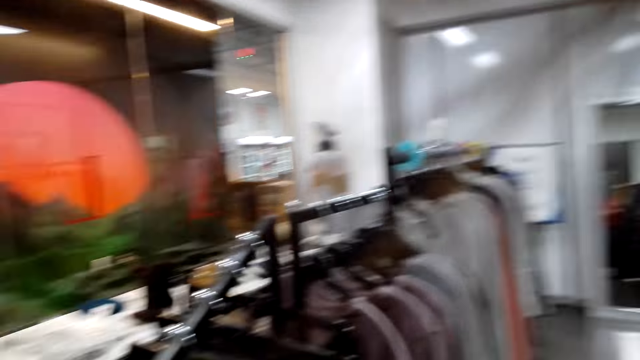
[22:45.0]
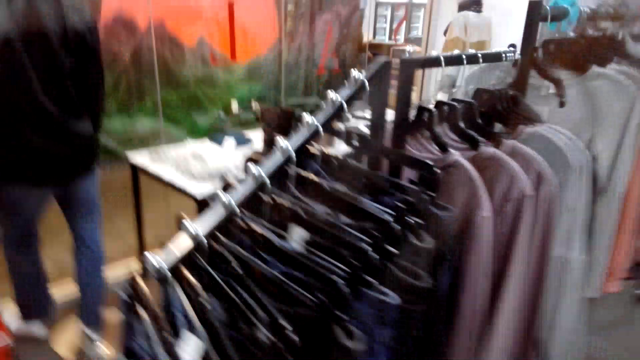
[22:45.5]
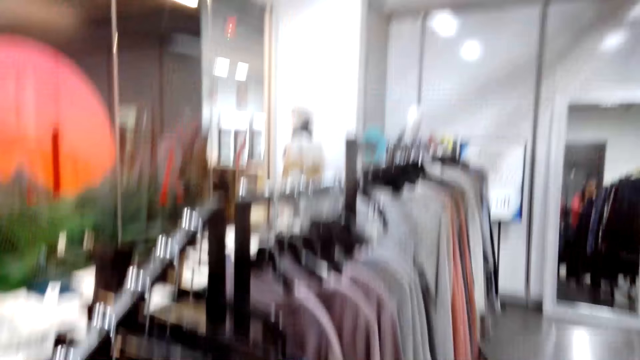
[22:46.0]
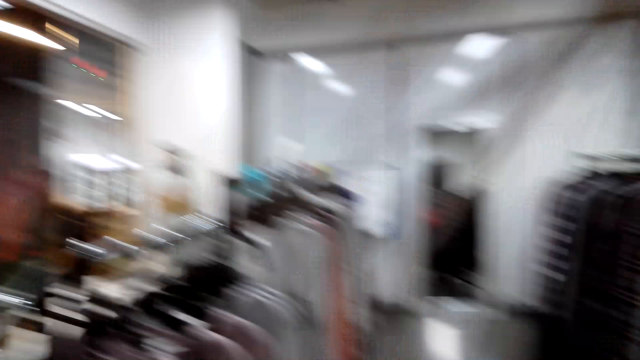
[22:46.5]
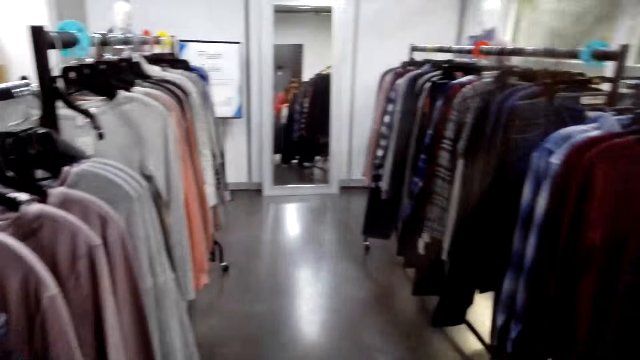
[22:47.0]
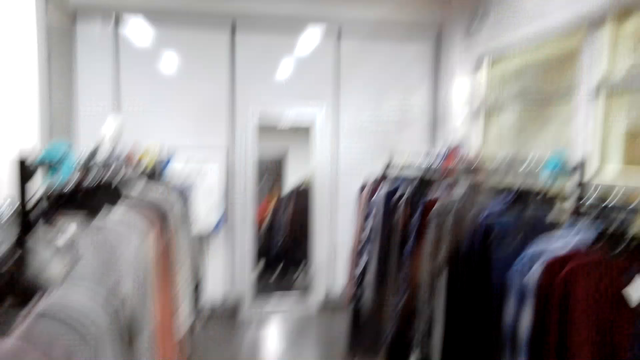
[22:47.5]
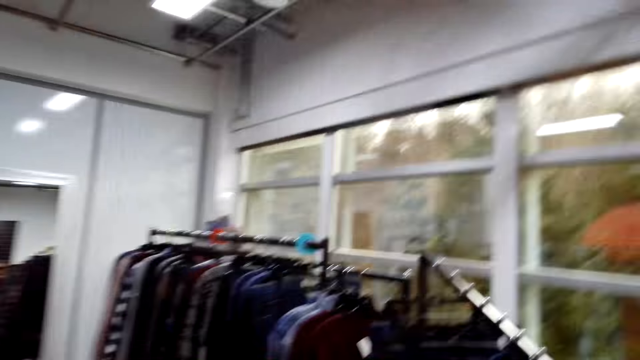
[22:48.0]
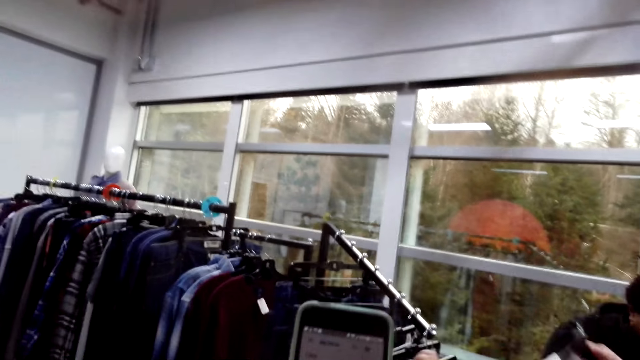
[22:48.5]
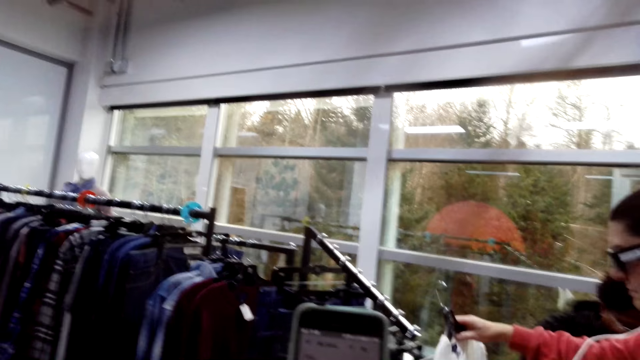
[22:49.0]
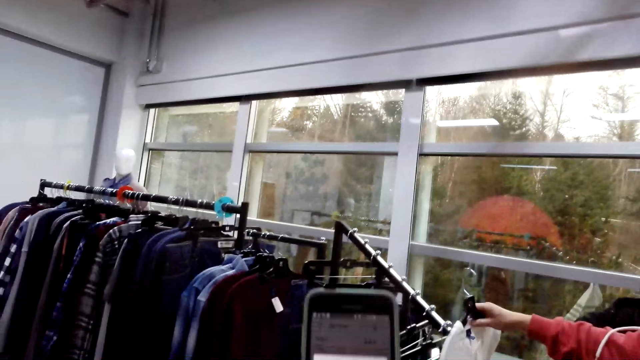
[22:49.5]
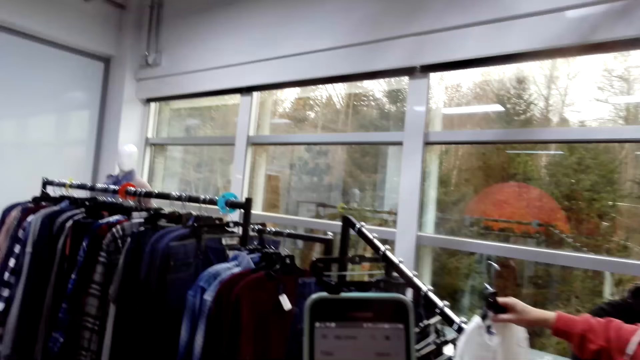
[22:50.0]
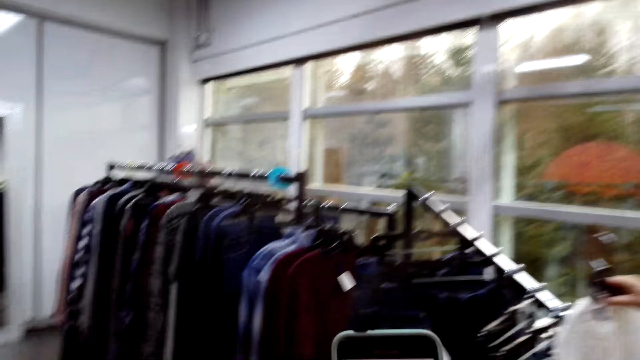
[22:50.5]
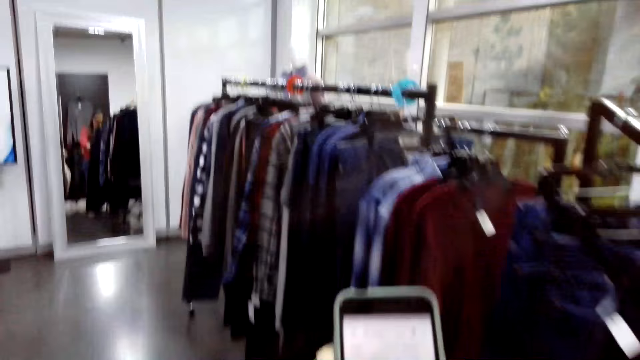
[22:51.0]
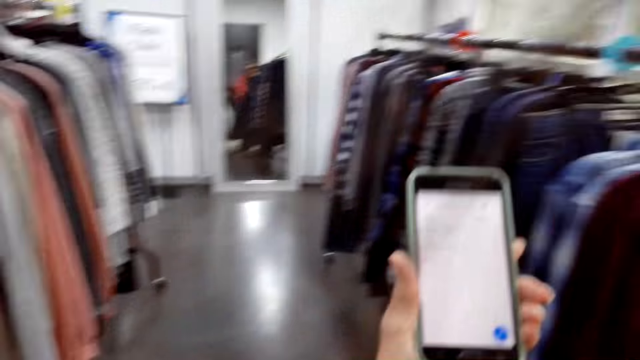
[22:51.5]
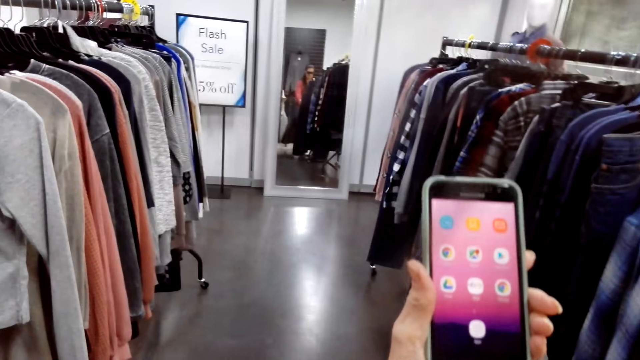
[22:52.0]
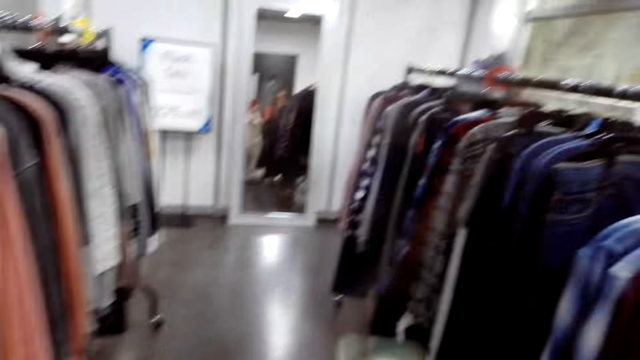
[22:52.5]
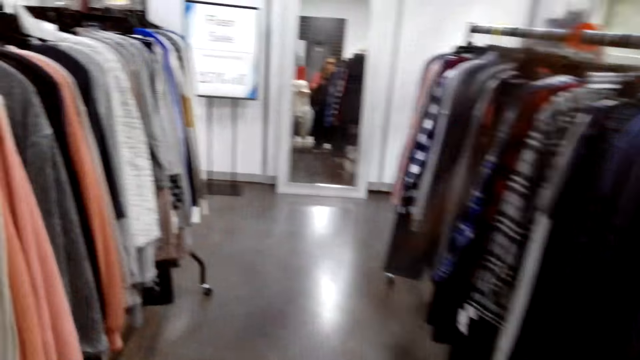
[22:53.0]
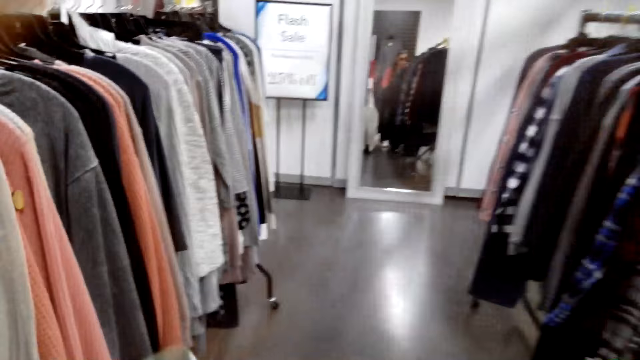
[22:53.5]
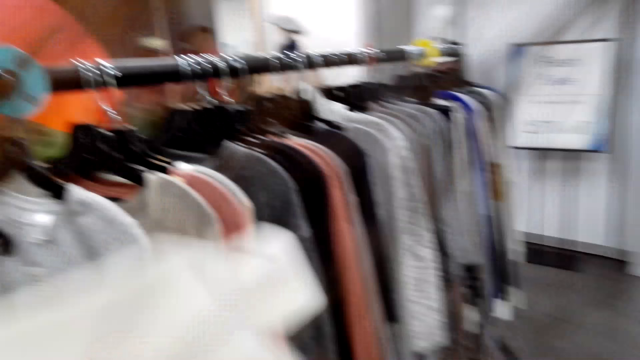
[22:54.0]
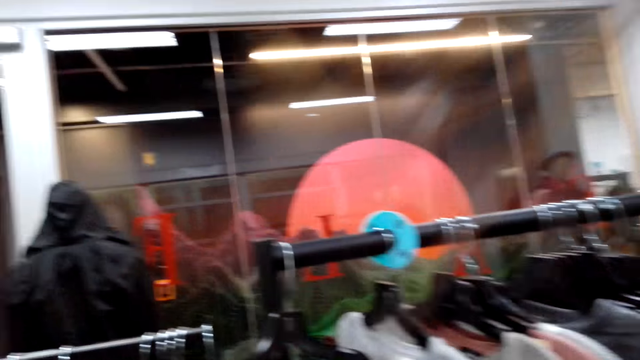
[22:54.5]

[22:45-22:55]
A man hands the phone to the camera wearer. A woman and another woman move around the shop. The camera wearer walks around the room. The other woman moves around with the first woman in the shop. The first woman takes a photo with the phone and moves in the shop. The camera wearer operates the phone.

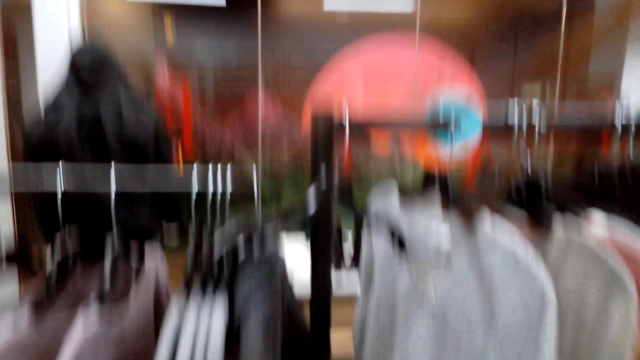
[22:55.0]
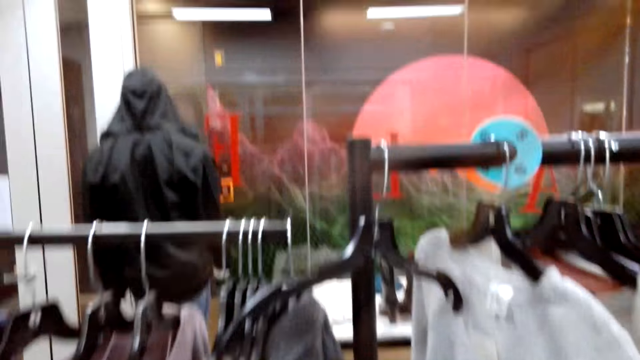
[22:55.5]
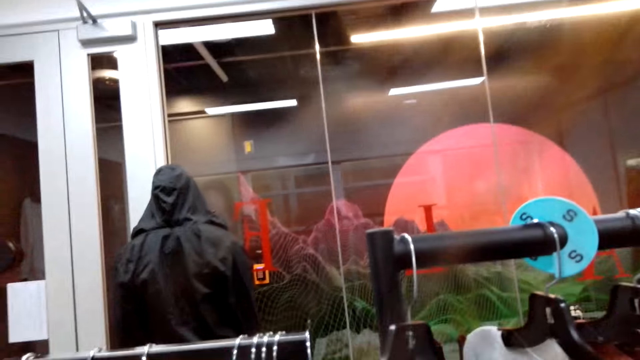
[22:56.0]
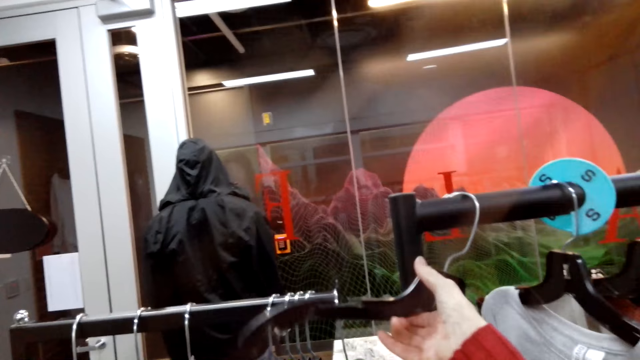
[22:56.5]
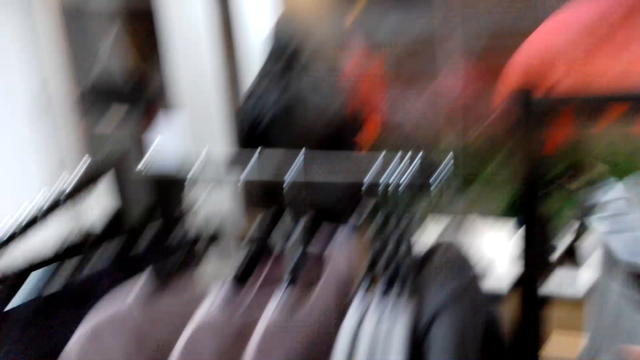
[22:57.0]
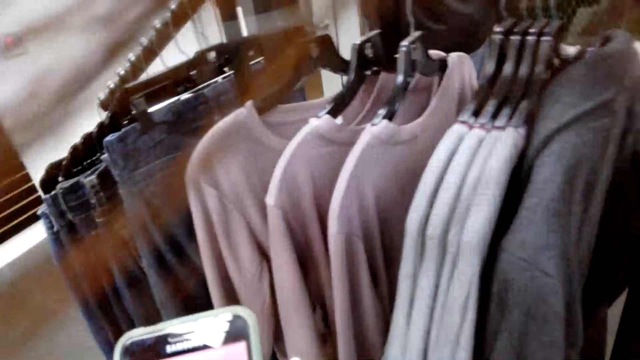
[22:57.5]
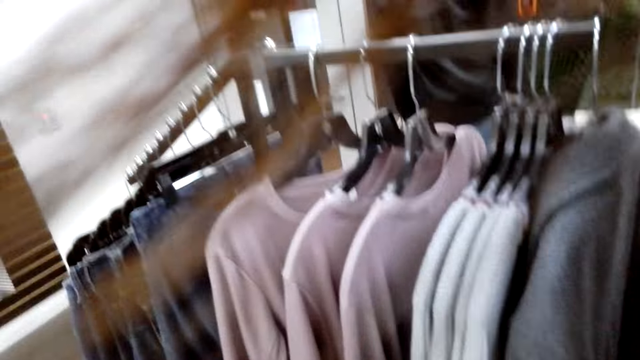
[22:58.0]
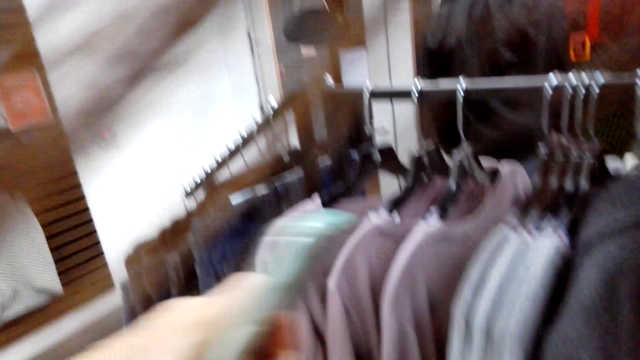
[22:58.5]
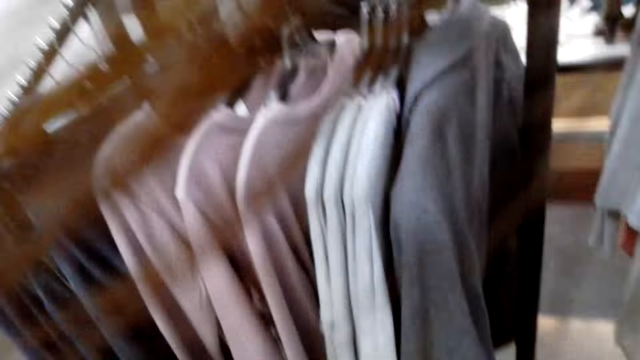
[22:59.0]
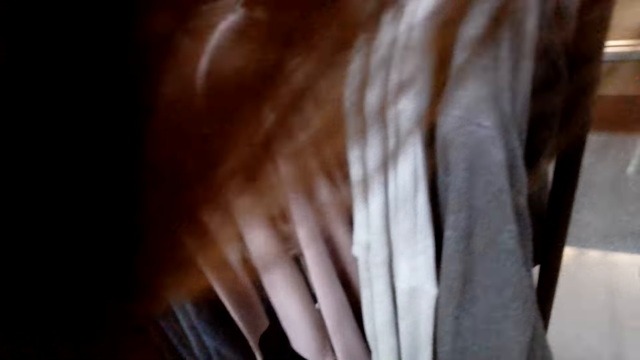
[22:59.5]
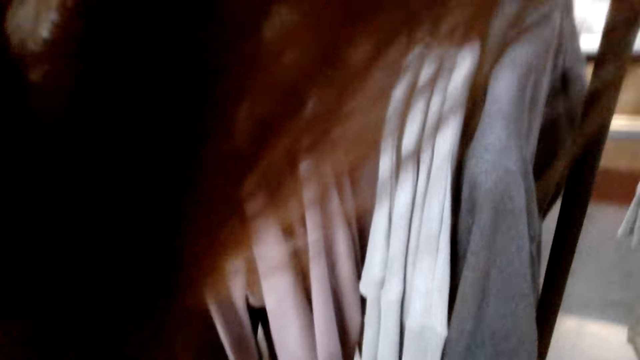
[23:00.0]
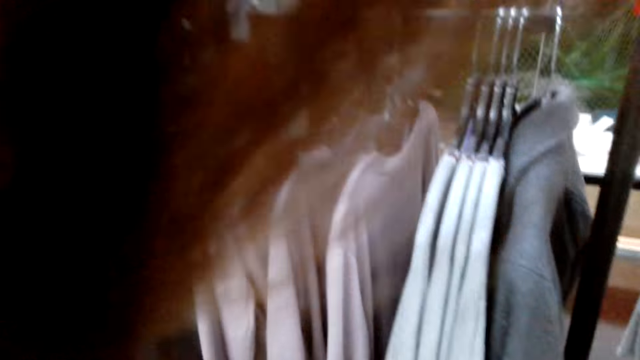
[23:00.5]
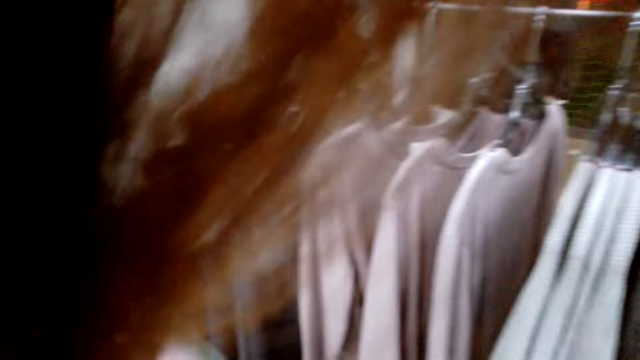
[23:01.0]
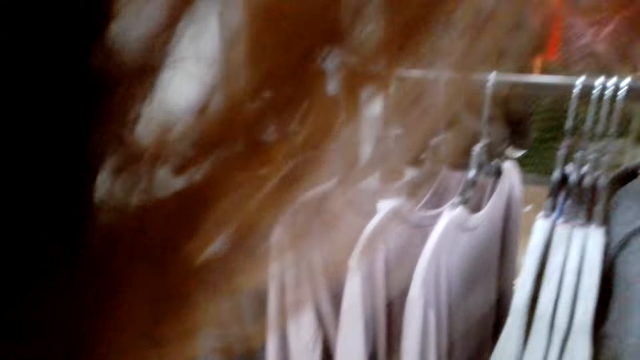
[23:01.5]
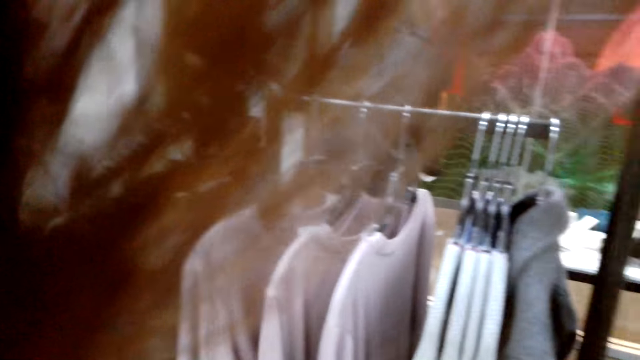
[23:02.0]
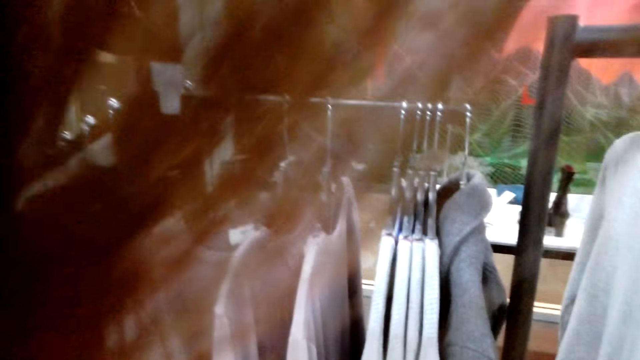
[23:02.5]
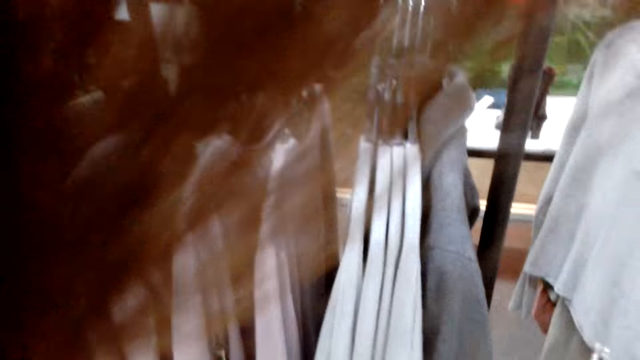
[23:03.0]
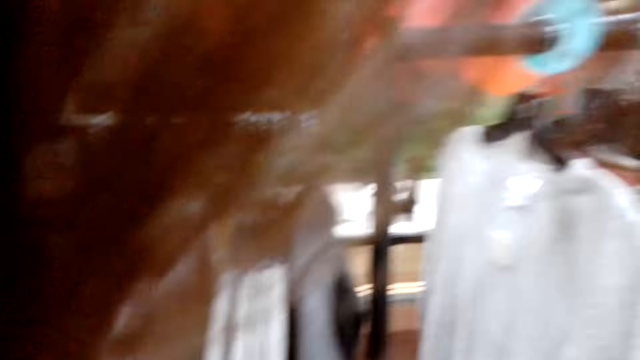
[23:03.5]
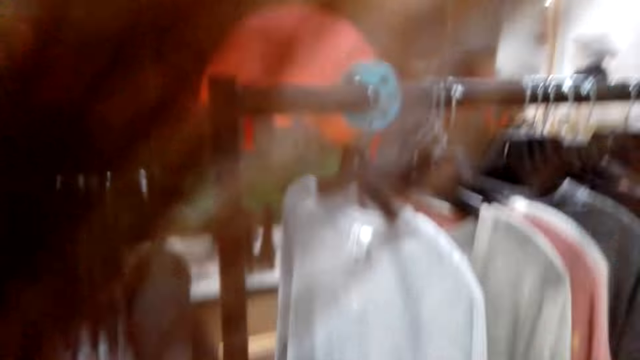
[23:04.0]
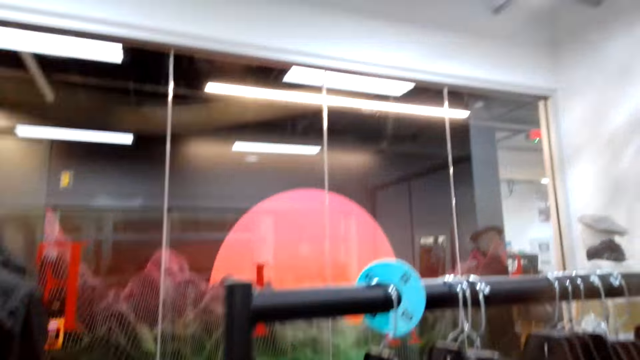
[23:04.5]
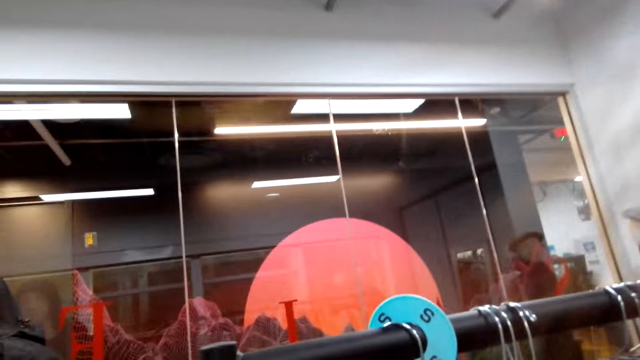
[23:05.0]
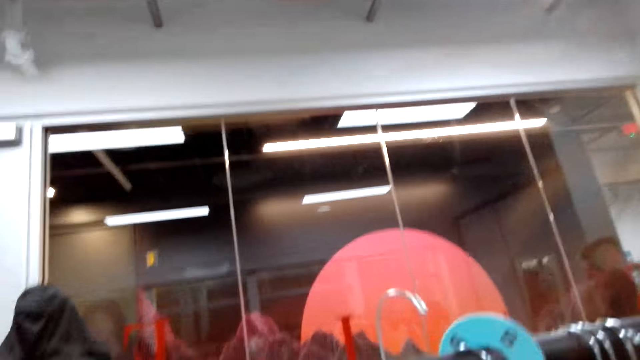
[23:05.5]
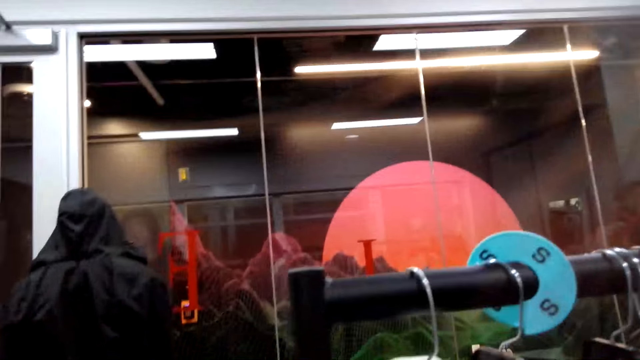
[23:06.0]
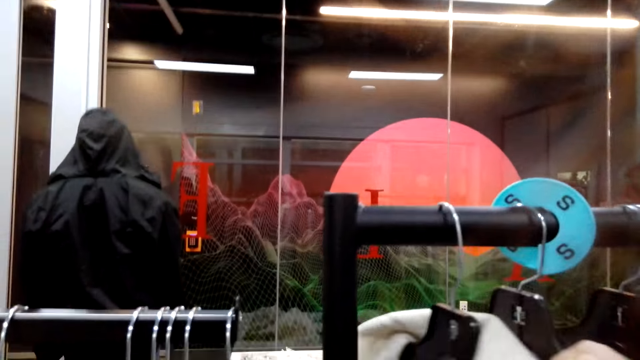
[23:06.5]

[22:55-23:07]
A woman picks the blouse from the hanger. The camera wearer picks up the hanger. They put the top on the hanger. The woman puts on the blouse.
